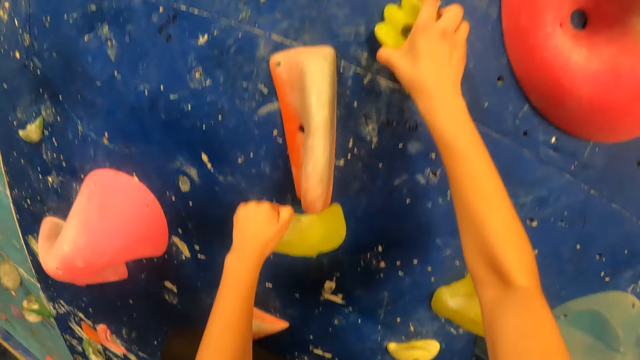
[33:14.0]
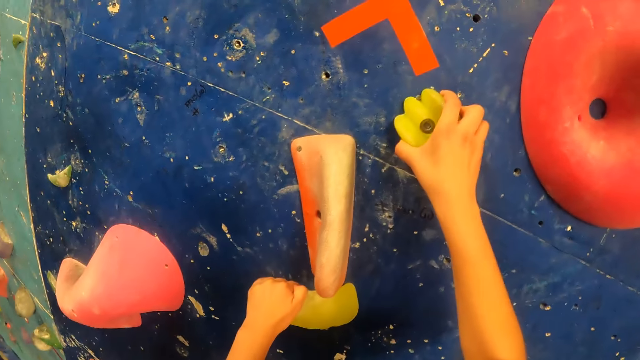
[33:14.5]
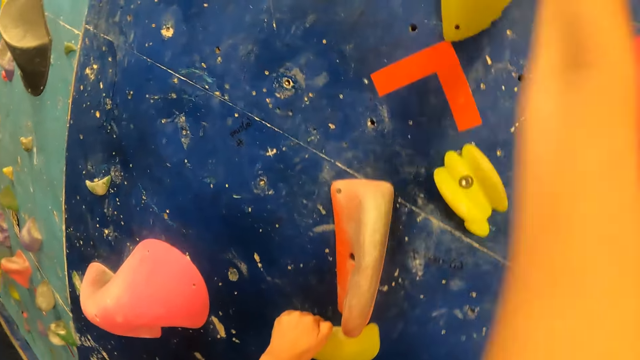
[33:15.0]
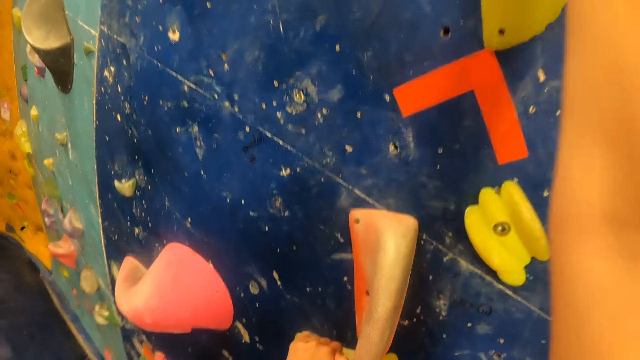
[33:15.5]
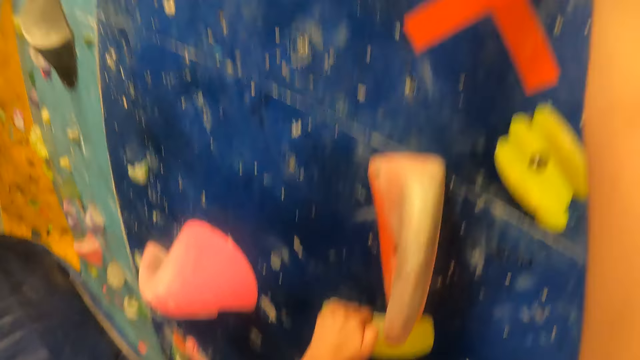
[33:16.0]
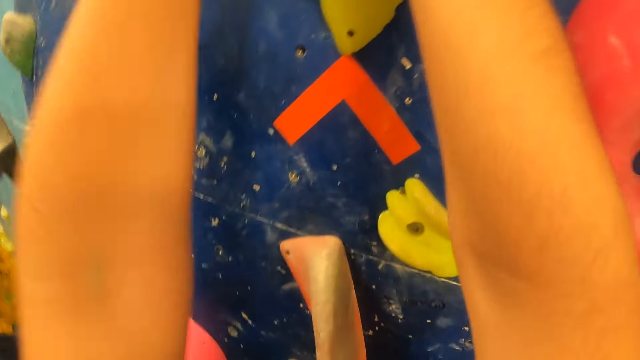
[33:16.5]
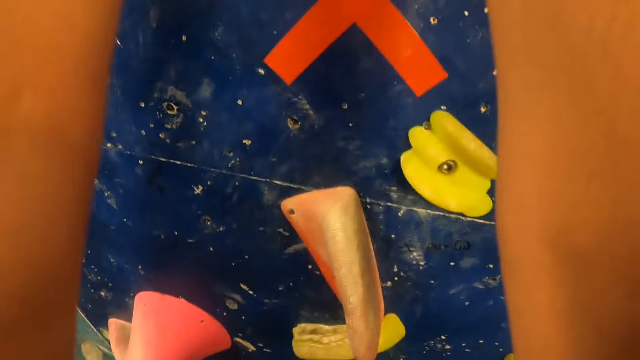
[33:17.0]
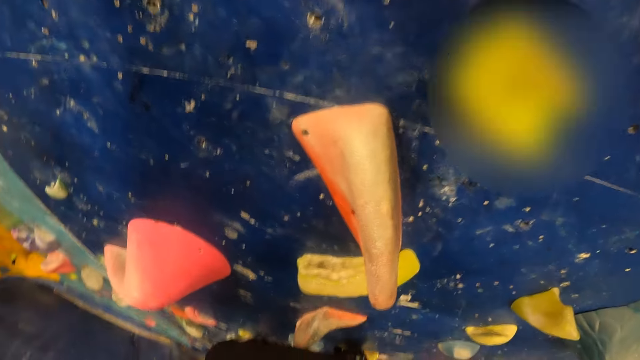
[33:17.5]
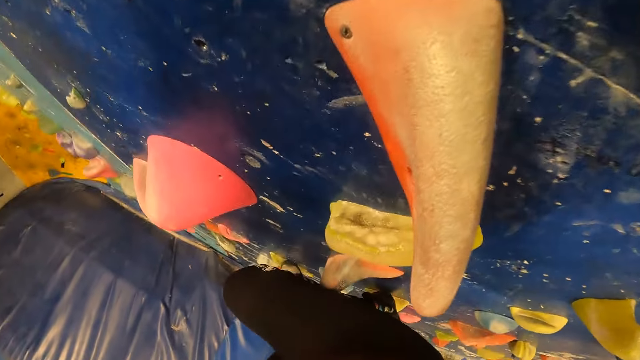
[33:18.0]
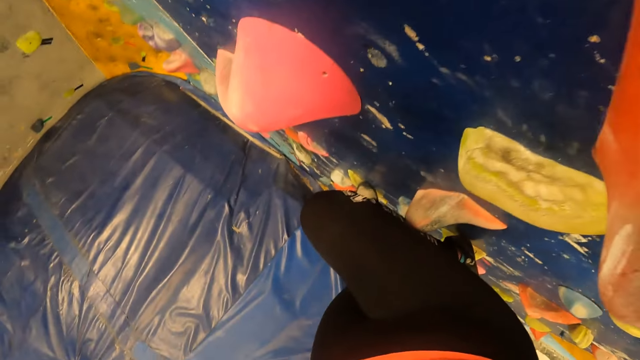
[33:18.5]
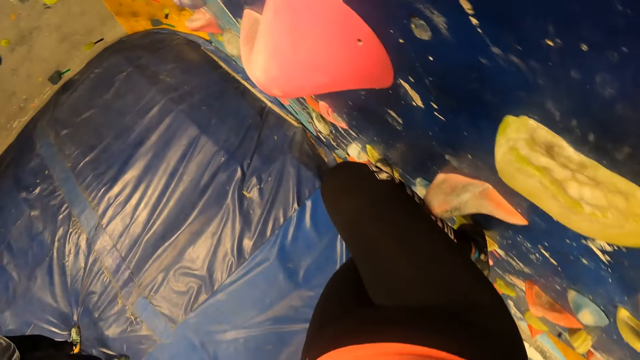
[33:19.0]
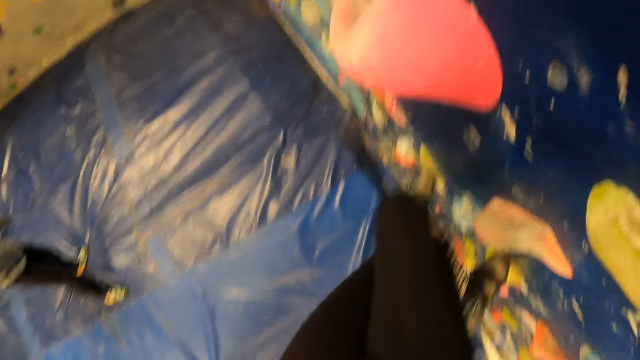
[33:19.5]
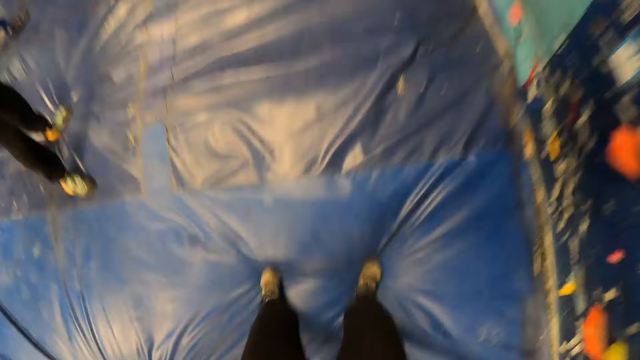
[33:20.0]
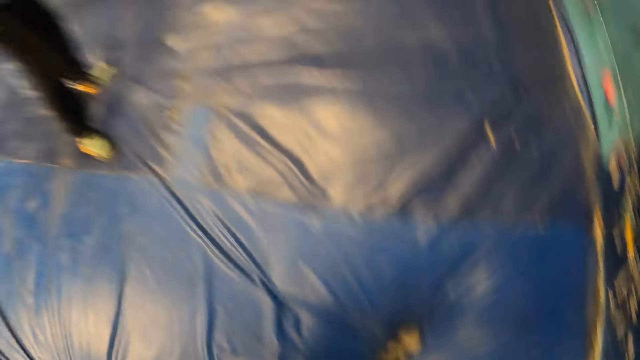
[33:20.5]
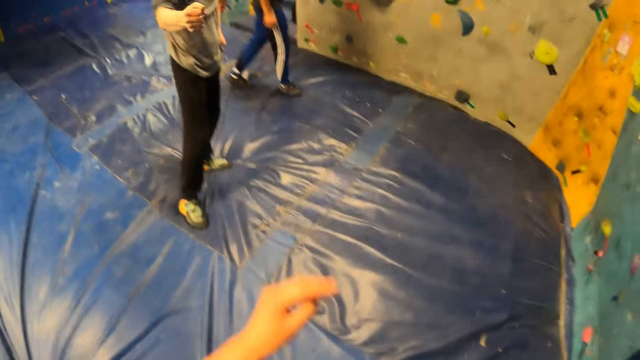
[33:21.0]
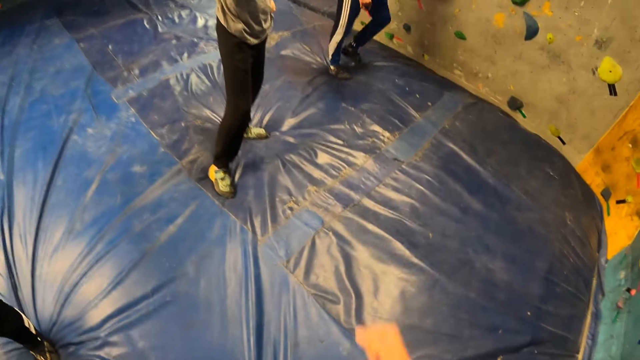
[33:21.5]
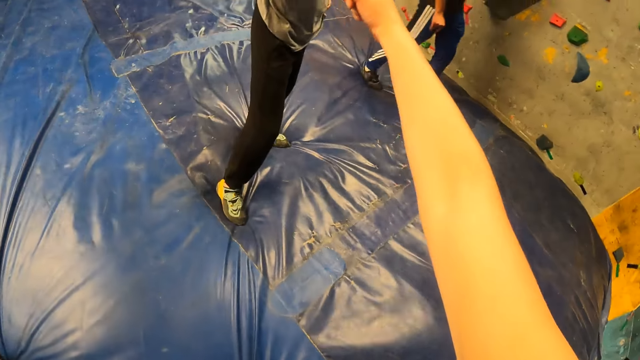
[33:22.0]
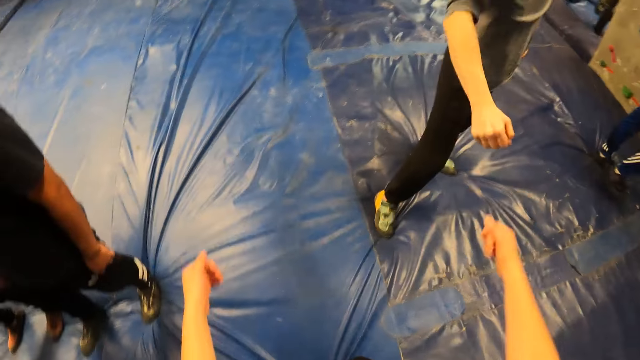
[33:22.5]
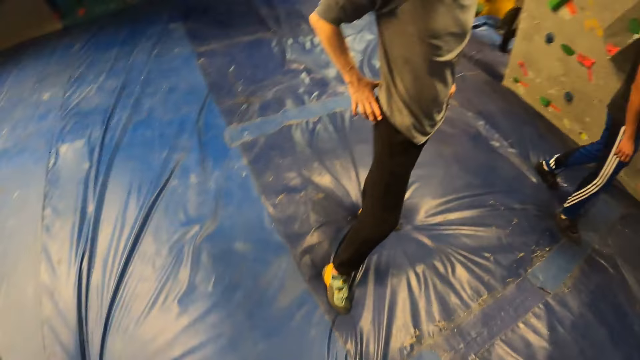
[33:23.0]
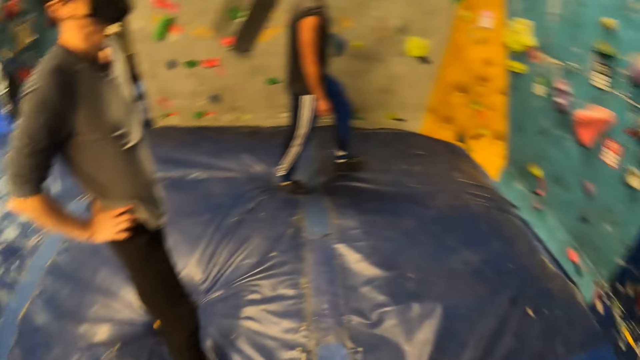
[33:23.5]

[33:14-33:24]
The camera wearer lifts her right hand from the climbing grip on the wall. She holds a climbing grip on the wall with her right hand. She lifts her left hand from the climbing grip on the wall. She holds a climbing grip on the wall with her right hand. She jumps on the exercise bed from the wall. She greets a man.

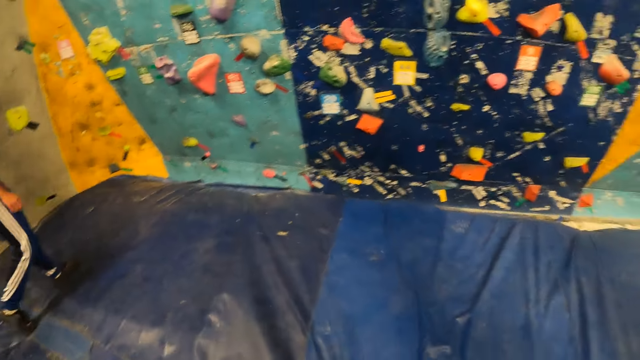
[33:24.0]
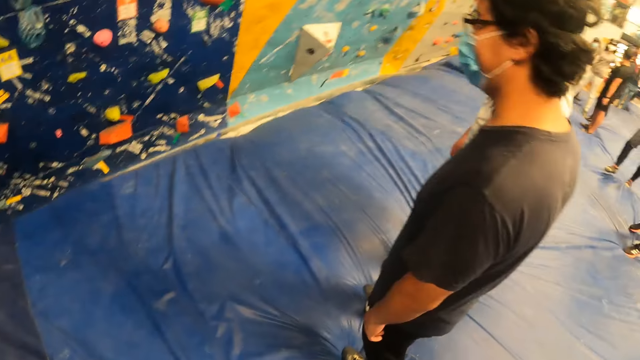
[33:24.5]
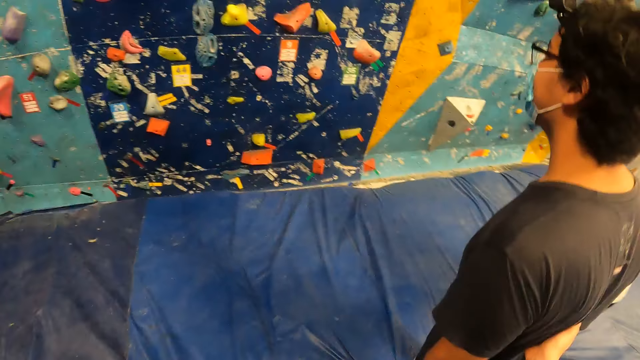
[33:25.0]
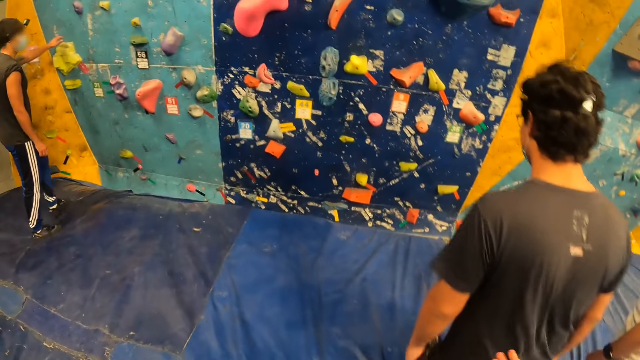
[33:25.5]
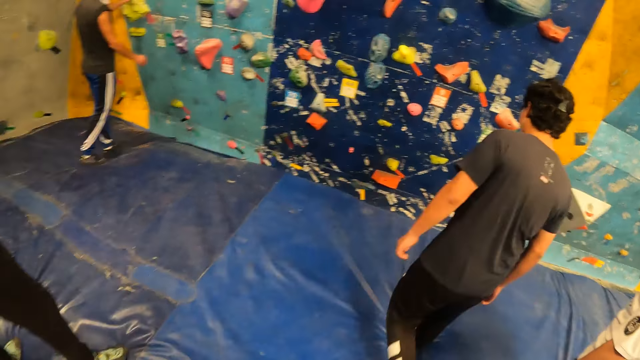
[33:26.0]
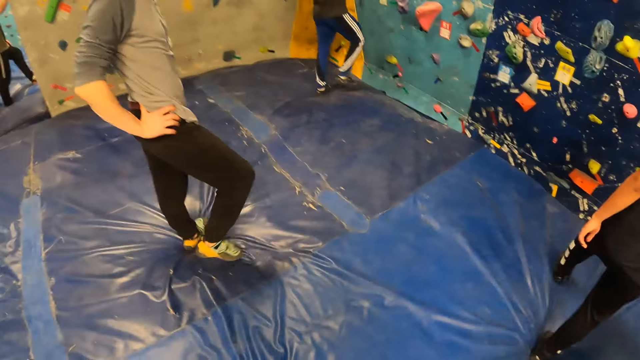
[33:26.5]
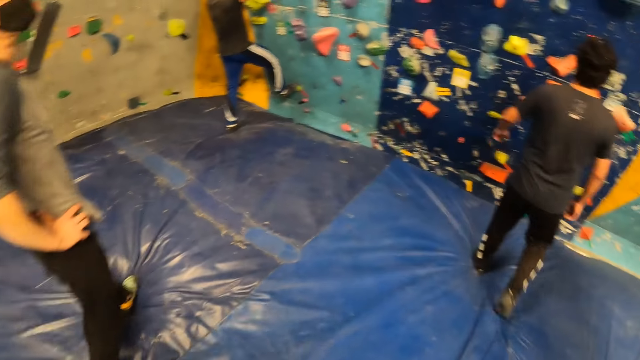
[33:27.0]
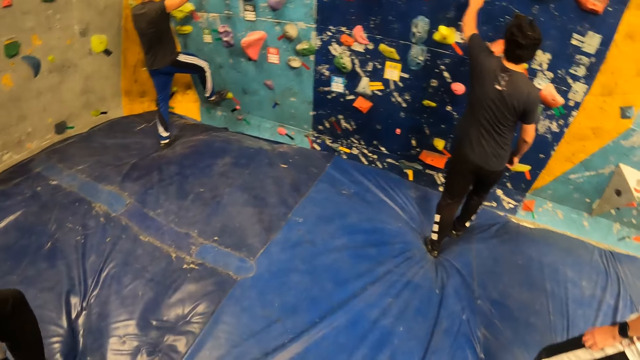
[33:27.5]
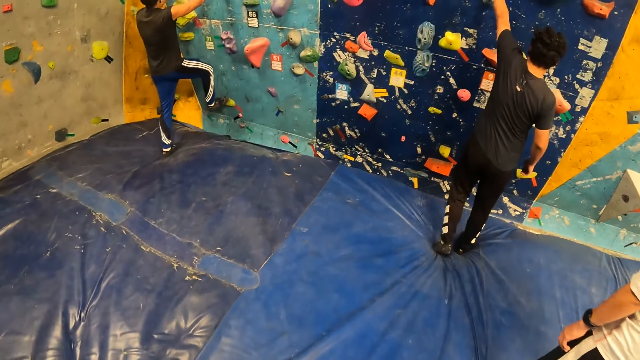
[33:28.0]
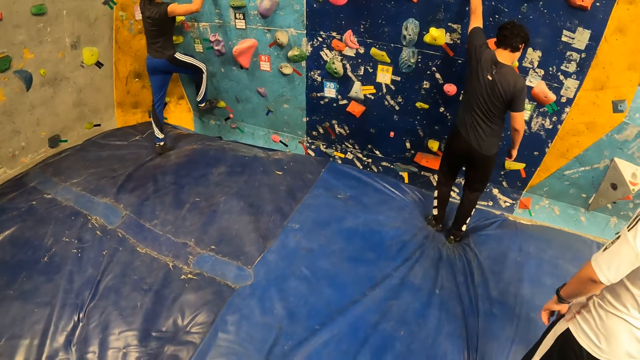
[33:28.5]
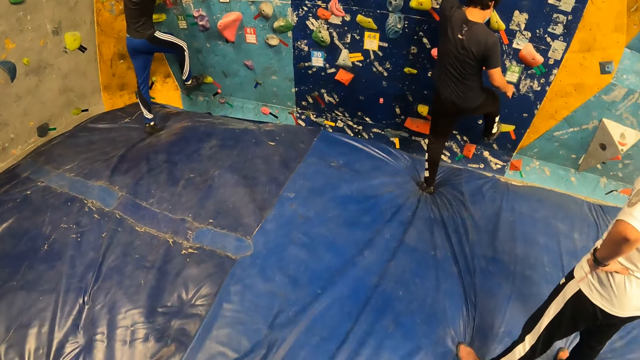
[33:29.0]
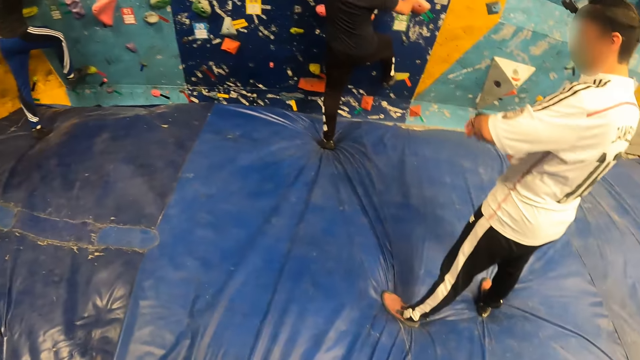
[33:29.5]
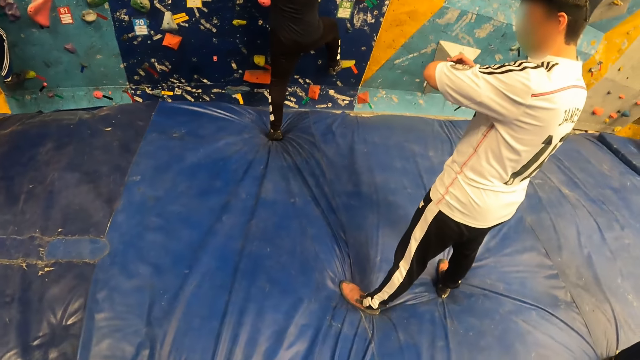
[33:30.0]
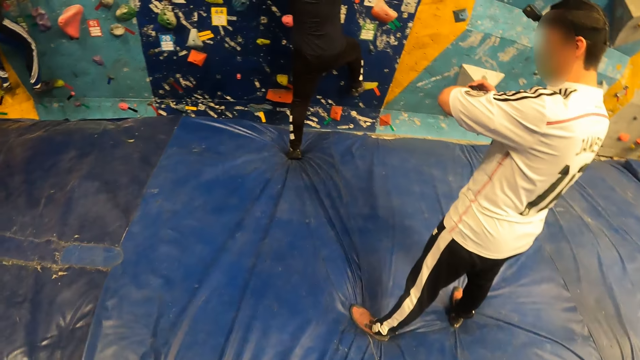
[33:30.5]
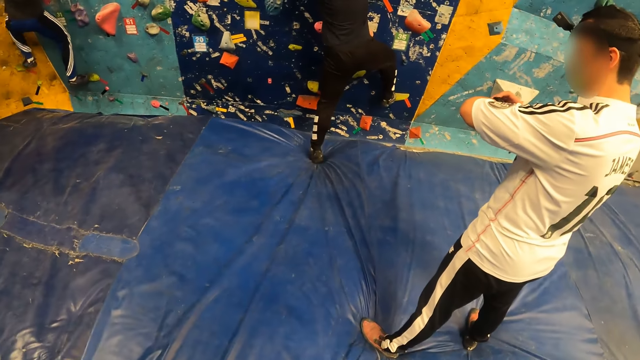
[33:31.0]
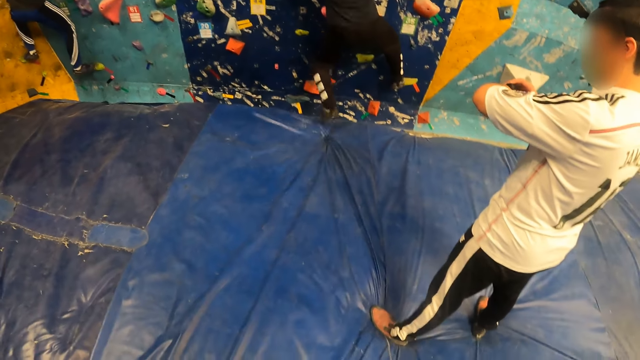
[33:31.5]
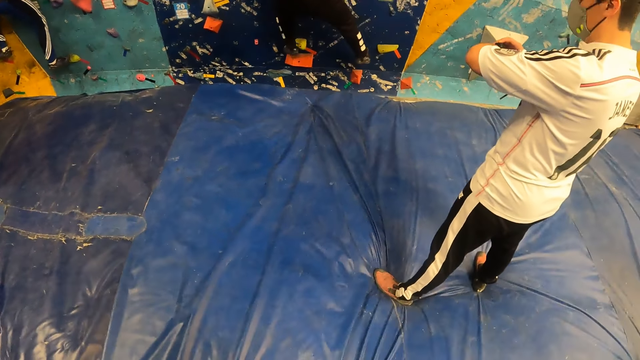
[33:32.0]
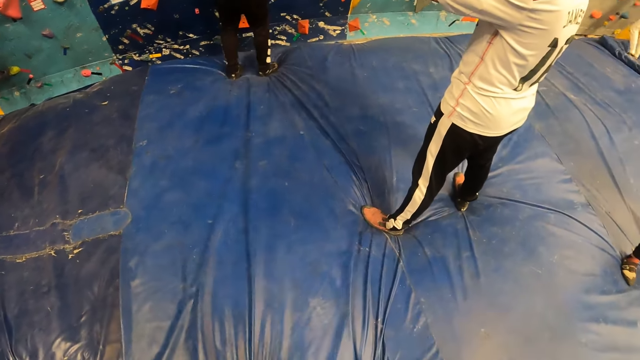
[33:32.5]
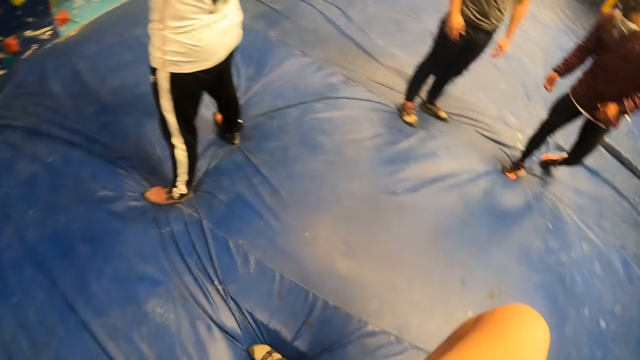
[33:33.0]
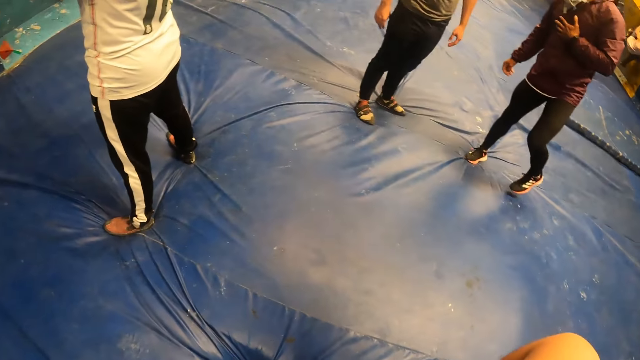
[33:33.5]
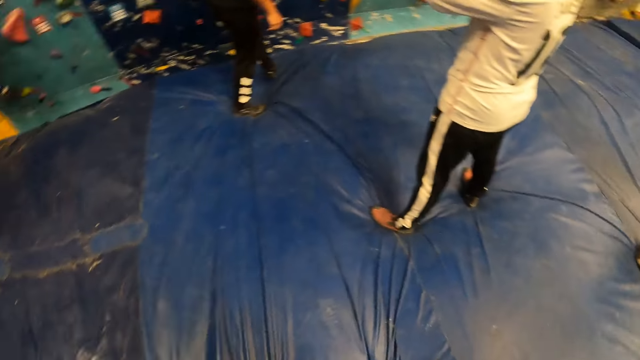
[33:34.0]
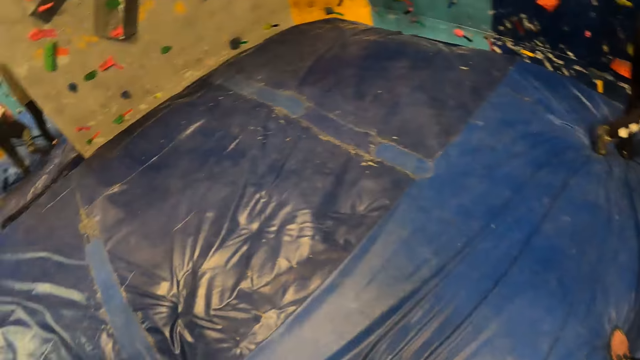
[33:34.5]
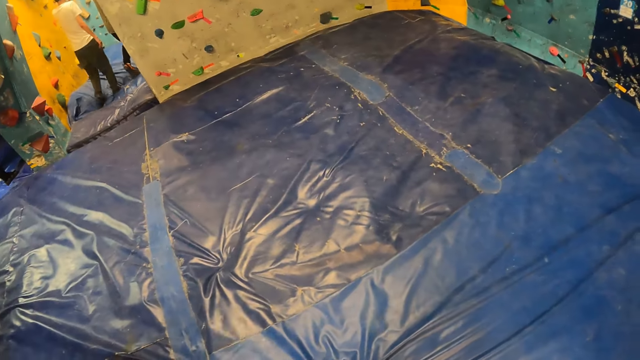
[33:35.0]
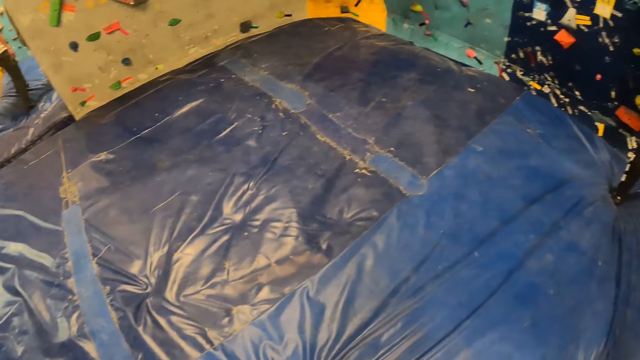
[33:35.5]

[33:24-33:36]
The camera wearer pushes a man with her right hand. She touches the man. The man walks towards the wall. The man holds the climbing grip on the wall with his left hand. The man lifts his right leg from the exercise bed. The camera wearer looks around the climbing wall game. The man places his right leg on the foothold on the wall. The man holds the climbing grip on the wall with his right hand. The man lifts his left leg from the exercise bed and jumps on the exercise bed from the wall. Another man places his left hand on his chest.
